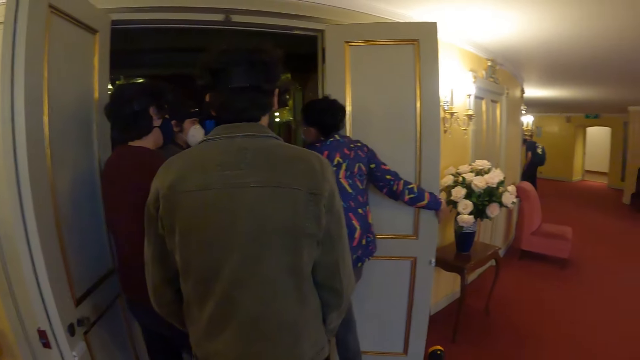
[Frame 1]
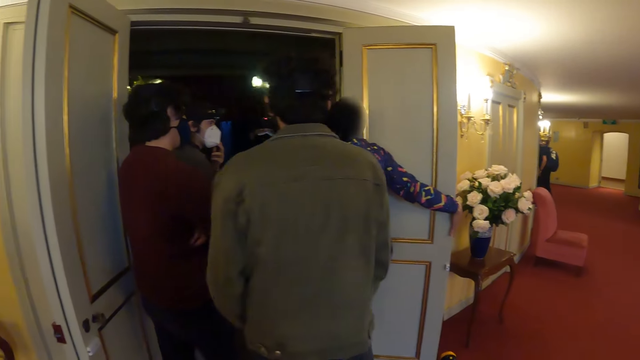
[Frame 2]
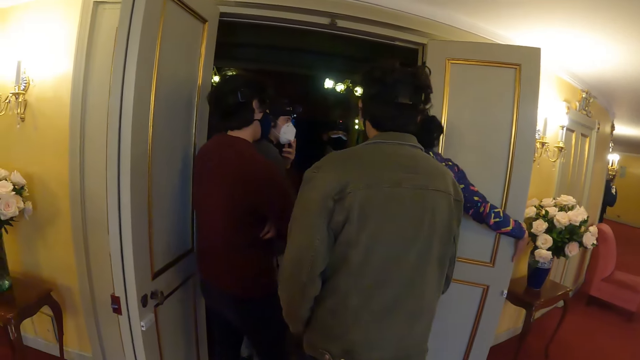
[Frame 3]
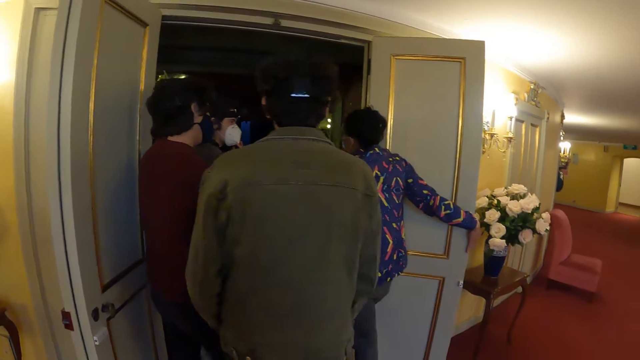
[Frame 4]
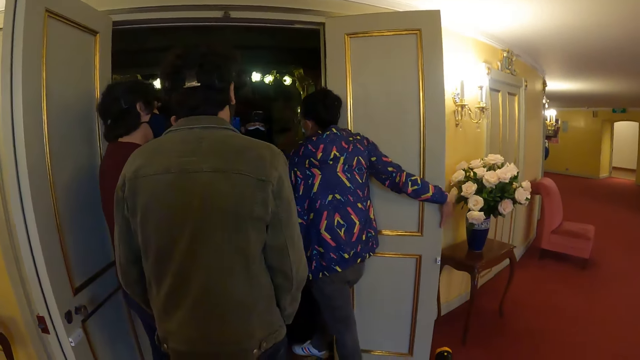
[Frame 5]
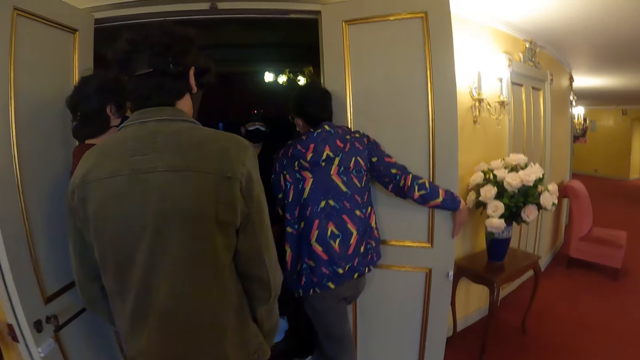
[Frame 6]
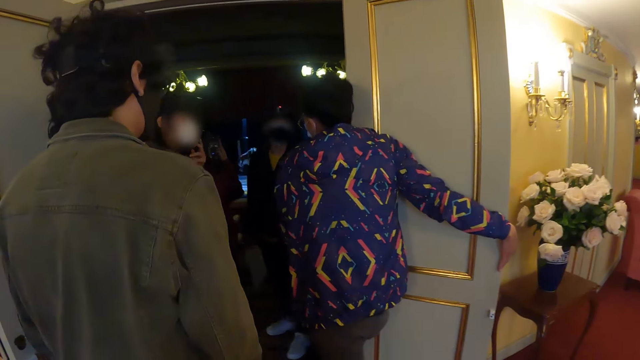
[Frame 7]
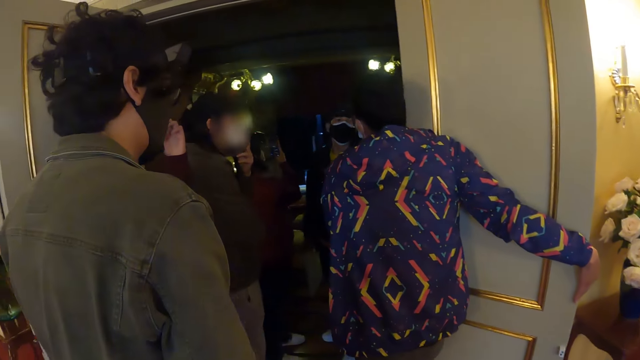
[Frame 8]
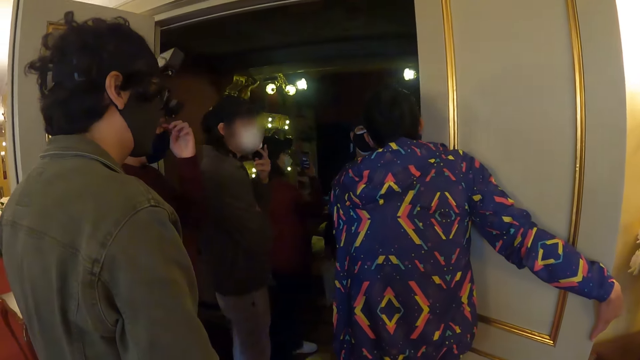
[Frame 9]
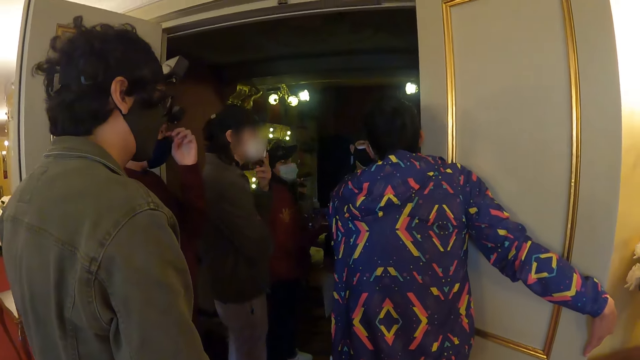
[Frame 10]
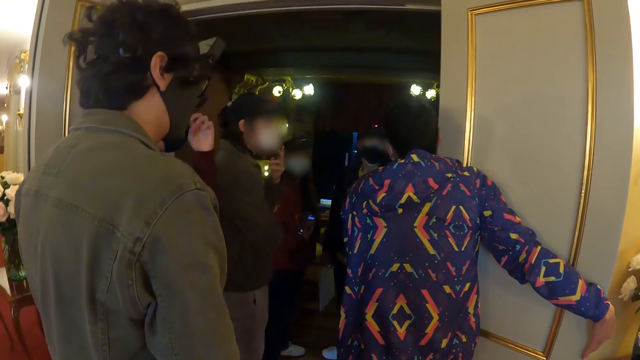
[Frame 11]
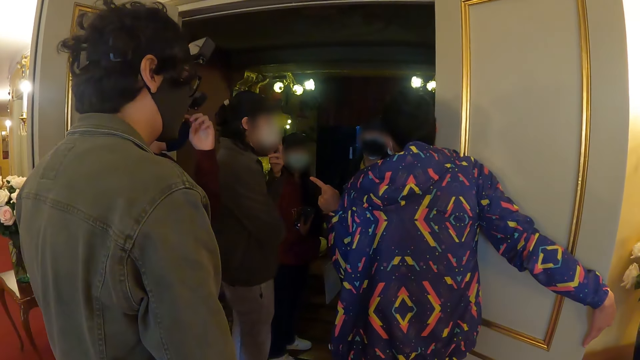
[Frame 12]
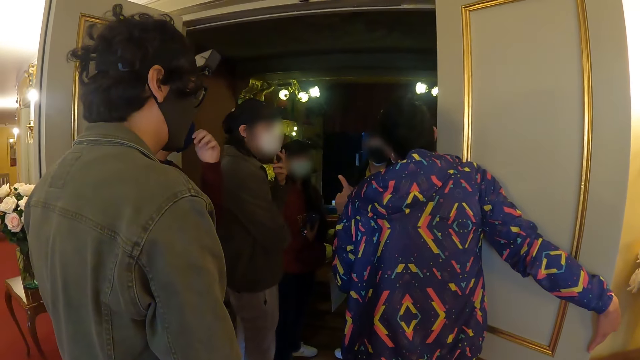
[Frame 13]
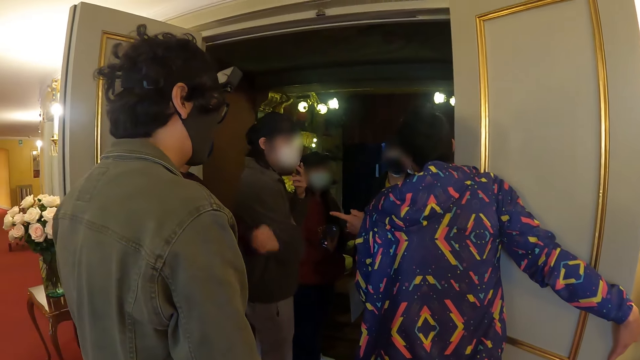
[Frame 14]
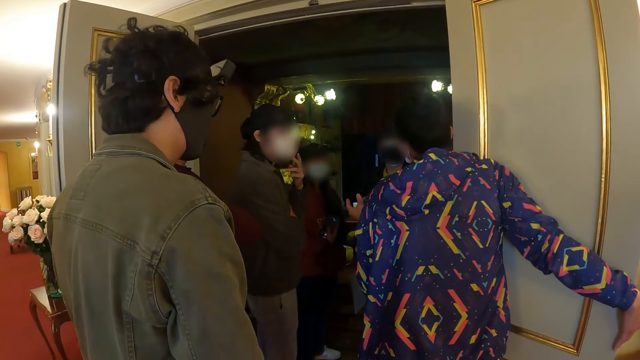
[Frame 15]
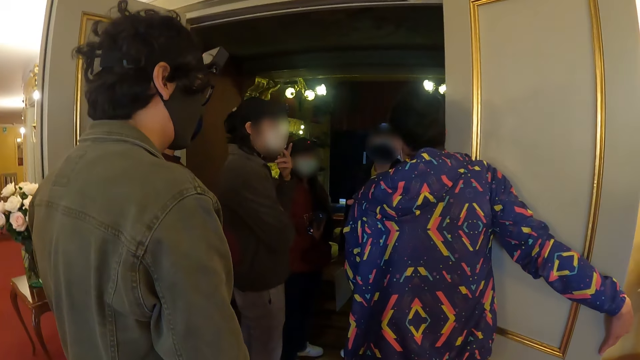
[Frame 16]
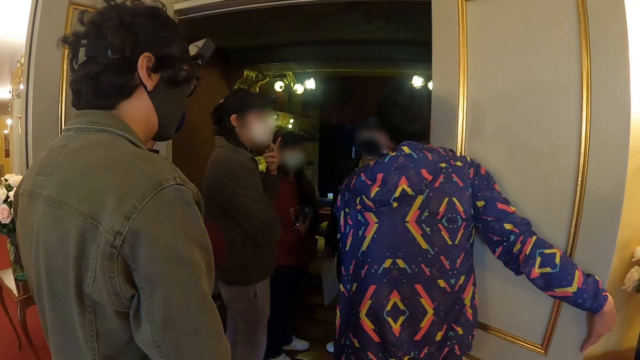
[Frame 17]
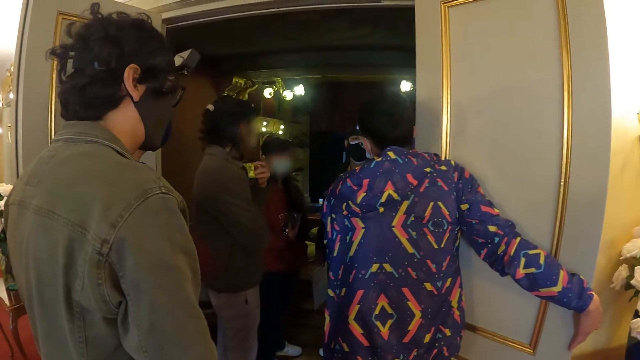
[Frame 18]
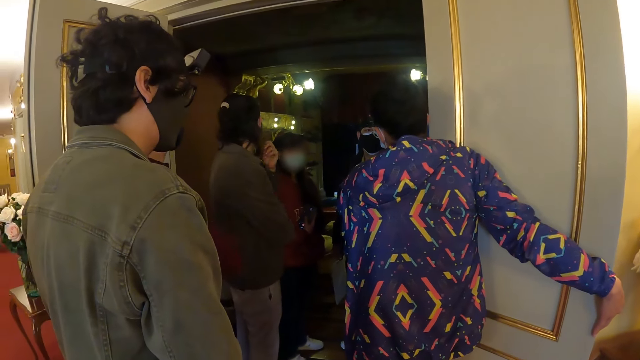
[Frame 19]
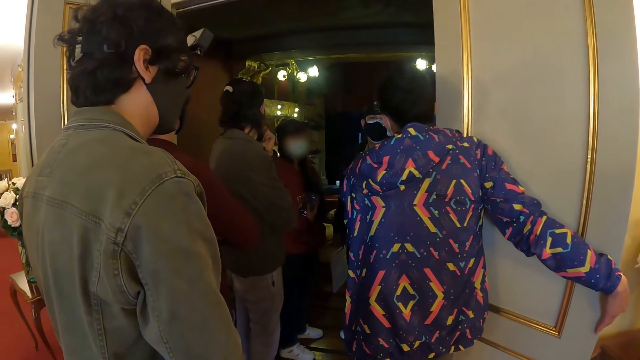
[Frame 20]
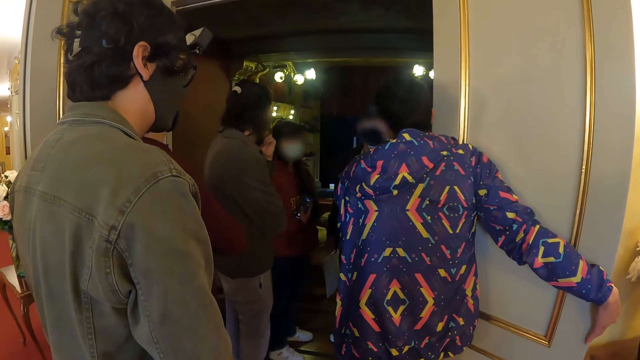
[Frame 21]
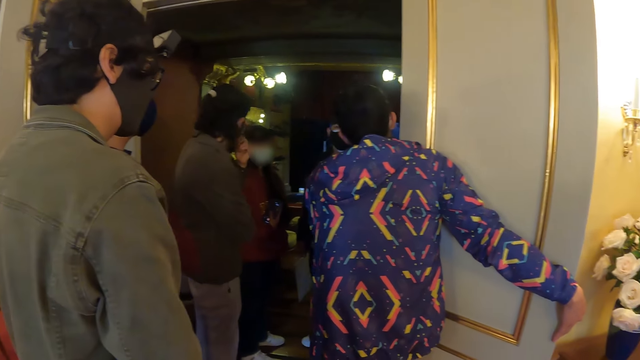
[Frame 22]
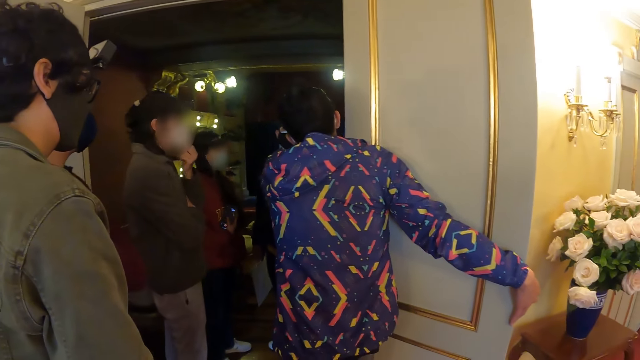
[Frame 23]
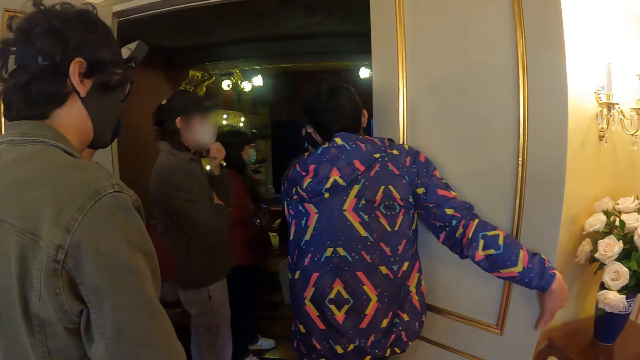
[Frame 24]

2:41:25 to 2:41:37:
The camera wearer walks towards the room. They look at a woman. They stand at the entrance.

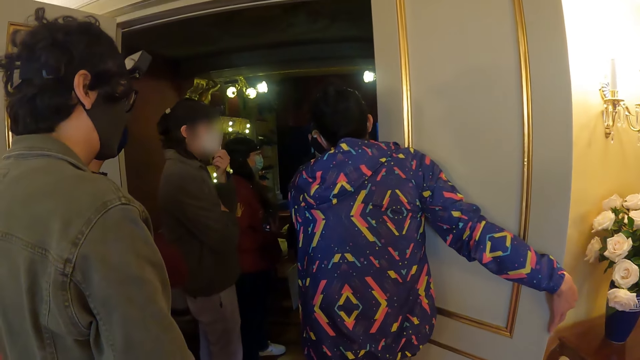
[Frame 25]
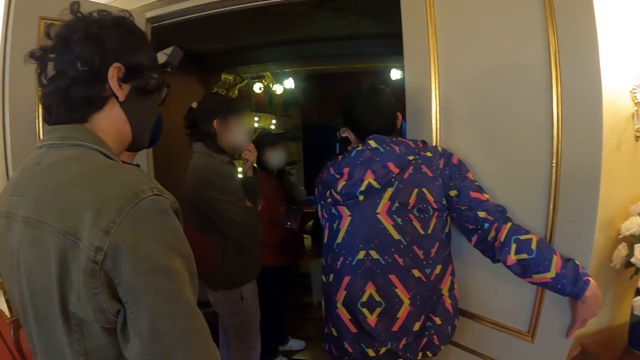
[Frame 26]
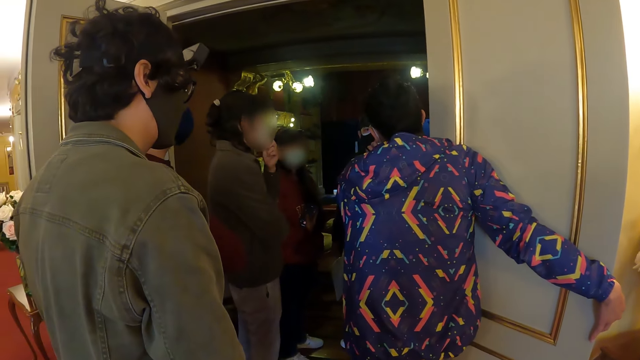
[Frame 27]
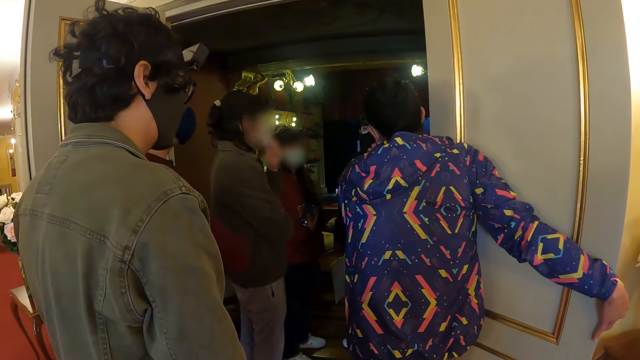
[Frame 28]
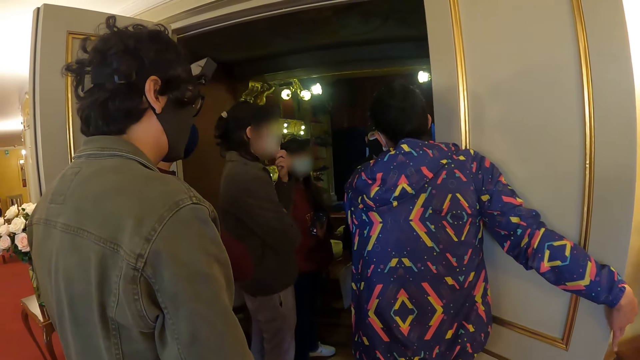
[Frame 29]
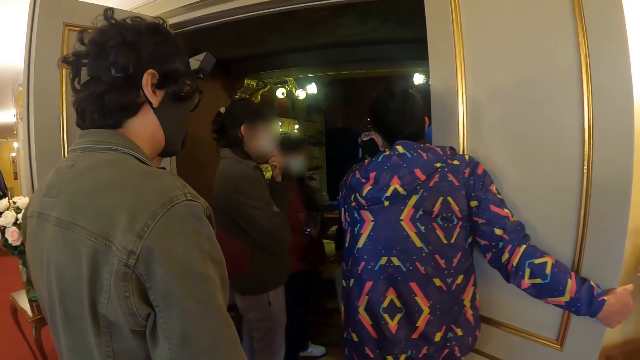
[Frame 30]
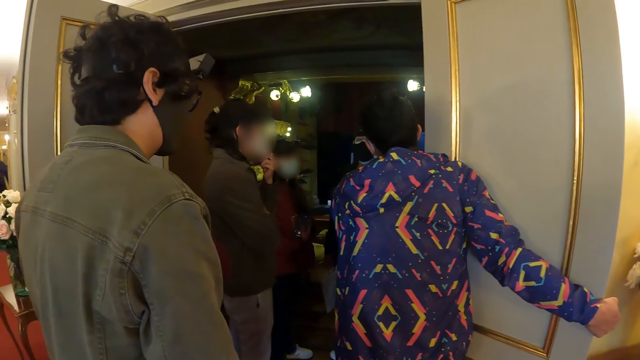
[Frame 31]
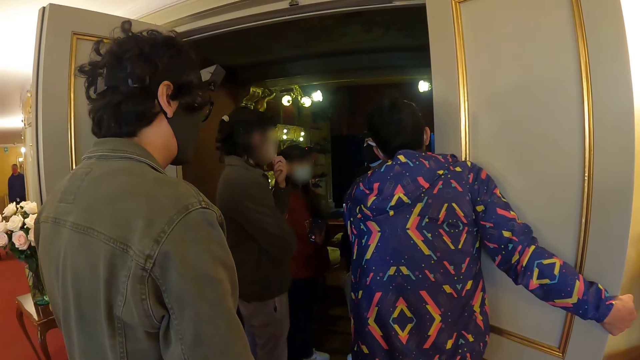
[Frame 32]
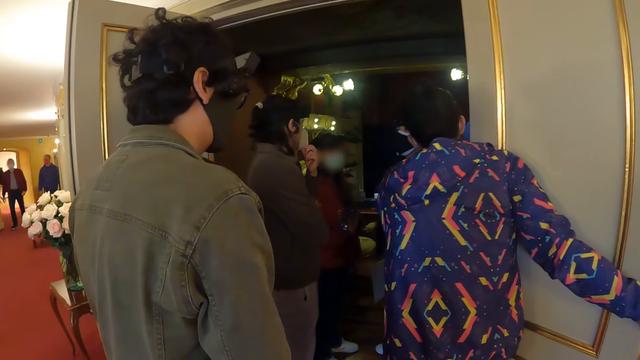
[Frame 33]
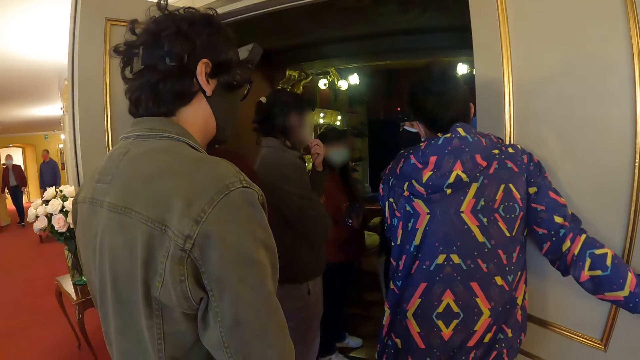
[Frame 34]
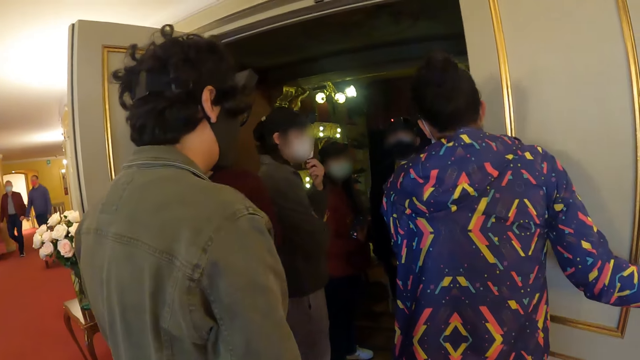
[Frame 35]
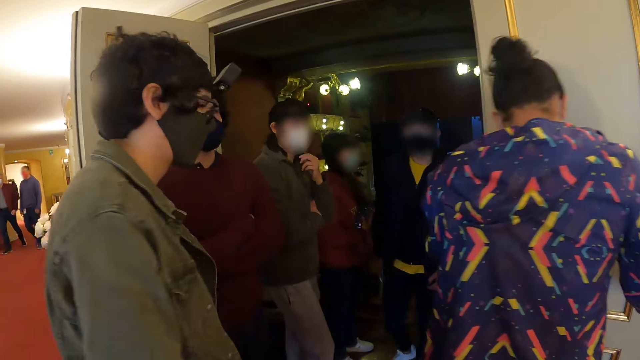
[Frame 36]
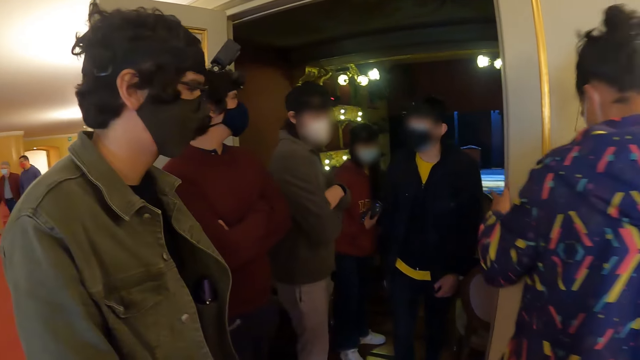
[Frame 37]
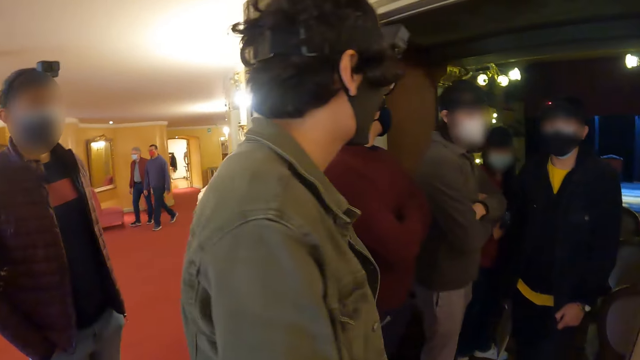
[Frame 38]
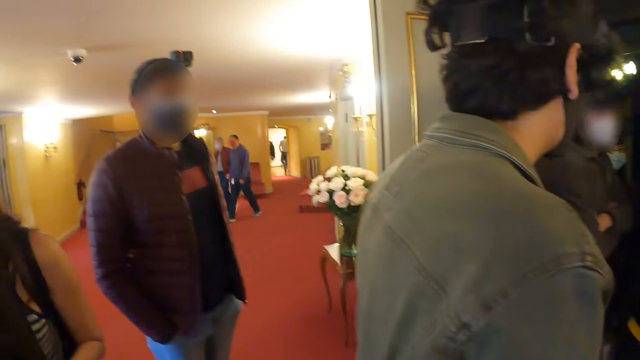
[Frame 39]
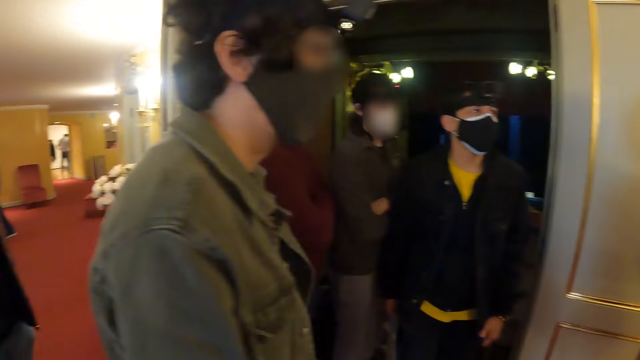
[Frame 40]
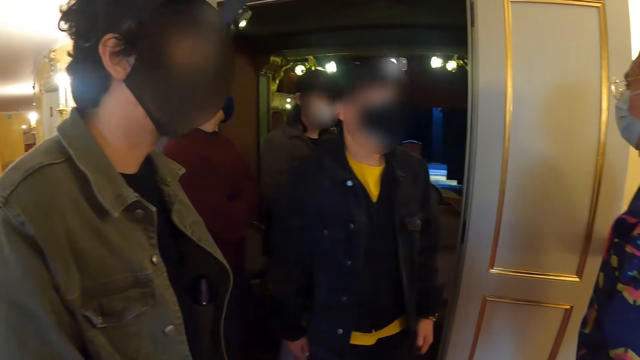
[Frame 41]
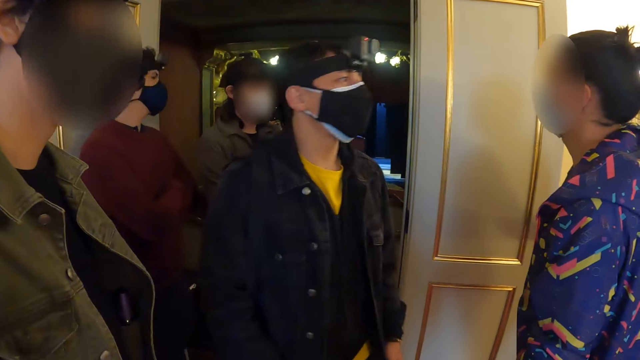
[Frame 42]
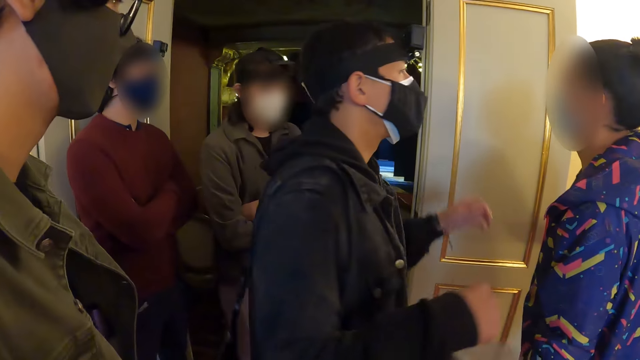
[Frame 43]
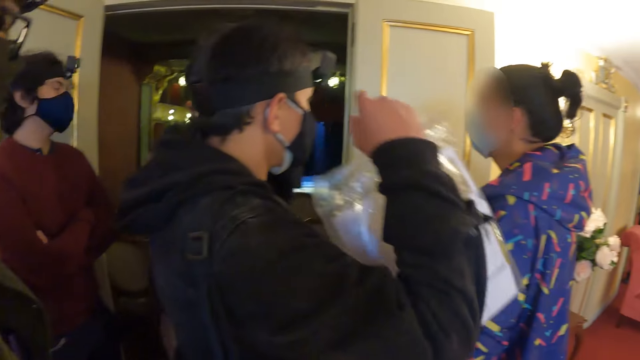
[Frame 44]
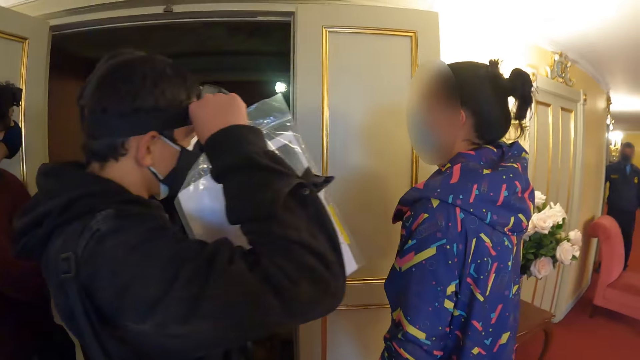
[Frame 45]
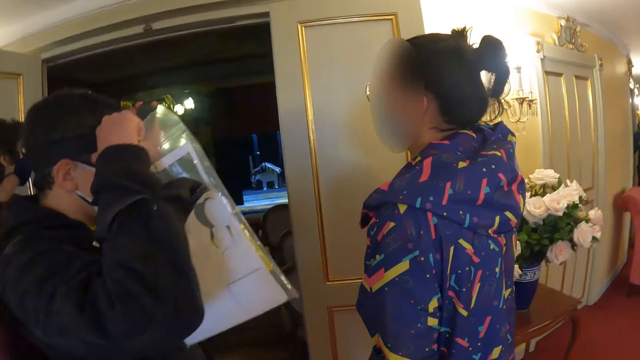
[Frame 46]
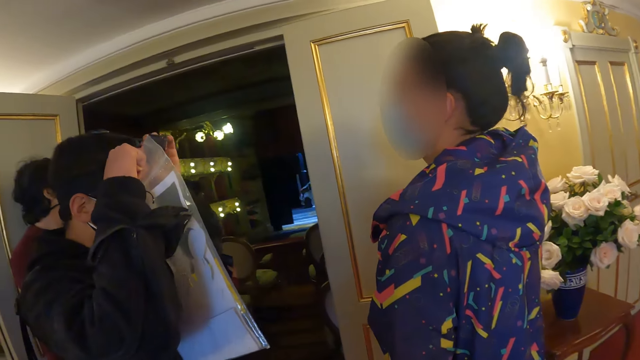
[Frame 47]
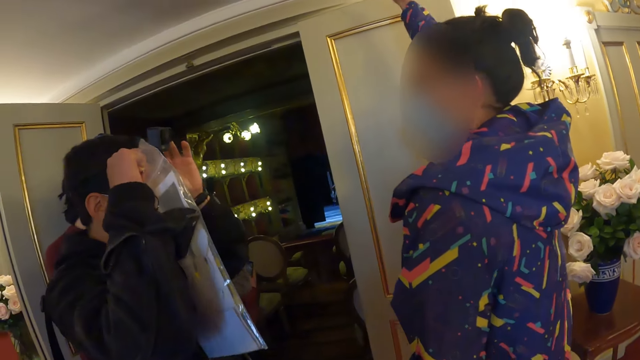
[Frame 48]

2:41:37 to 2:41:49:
The camera wearer looks around. They look at a woman. The woman touches his camera.
